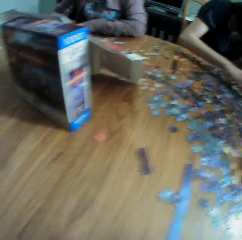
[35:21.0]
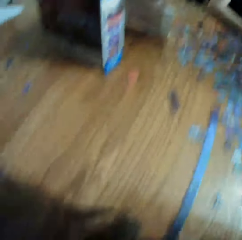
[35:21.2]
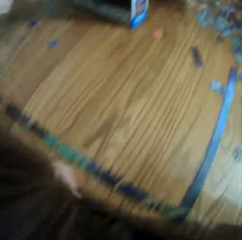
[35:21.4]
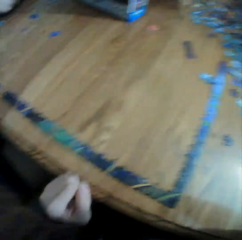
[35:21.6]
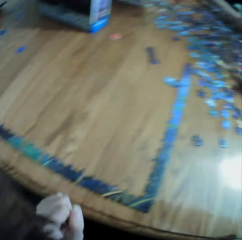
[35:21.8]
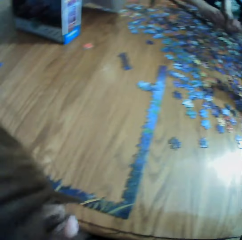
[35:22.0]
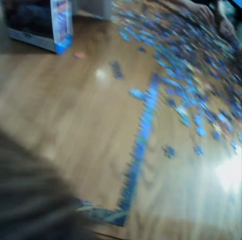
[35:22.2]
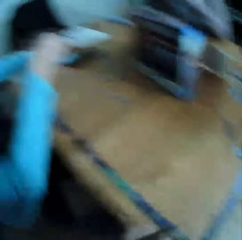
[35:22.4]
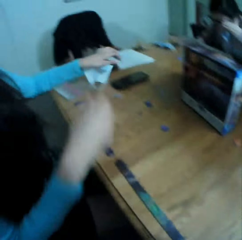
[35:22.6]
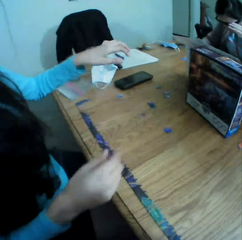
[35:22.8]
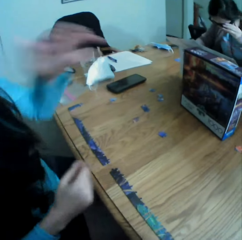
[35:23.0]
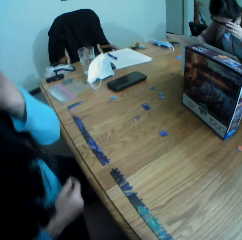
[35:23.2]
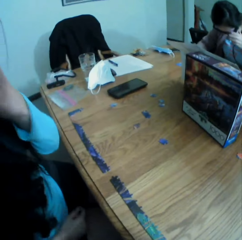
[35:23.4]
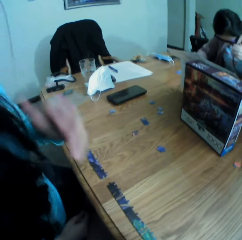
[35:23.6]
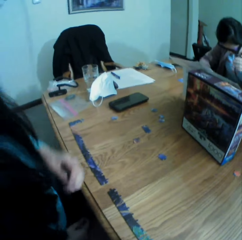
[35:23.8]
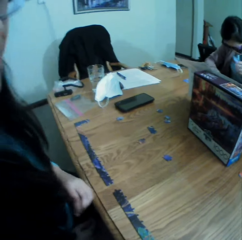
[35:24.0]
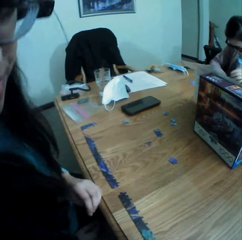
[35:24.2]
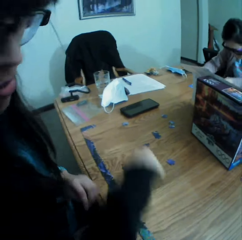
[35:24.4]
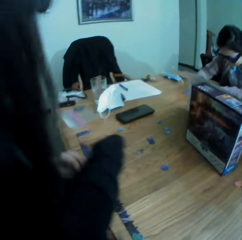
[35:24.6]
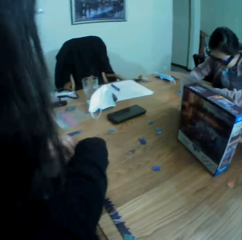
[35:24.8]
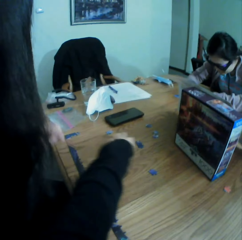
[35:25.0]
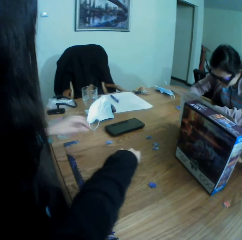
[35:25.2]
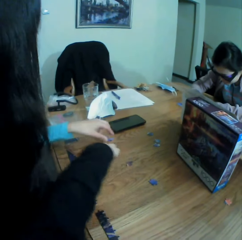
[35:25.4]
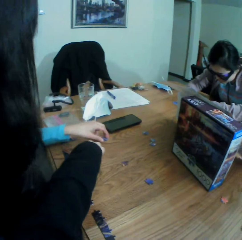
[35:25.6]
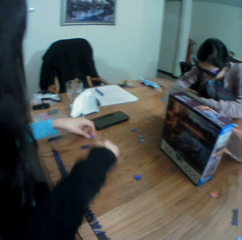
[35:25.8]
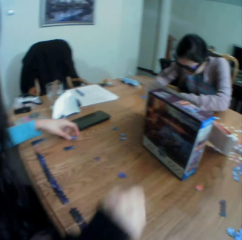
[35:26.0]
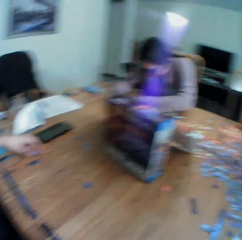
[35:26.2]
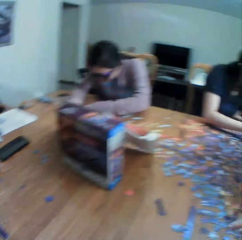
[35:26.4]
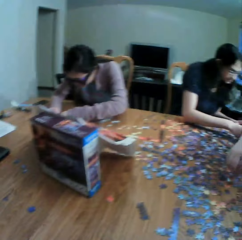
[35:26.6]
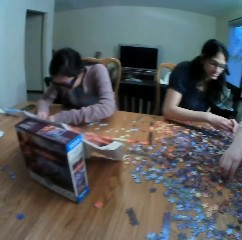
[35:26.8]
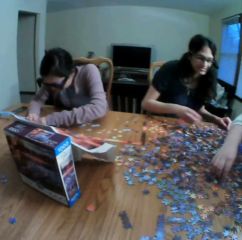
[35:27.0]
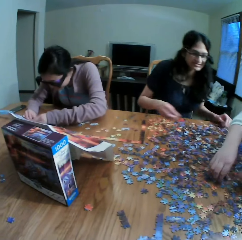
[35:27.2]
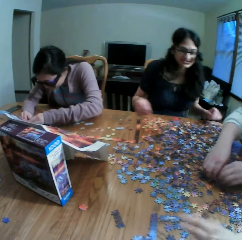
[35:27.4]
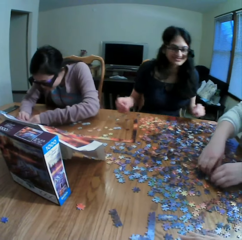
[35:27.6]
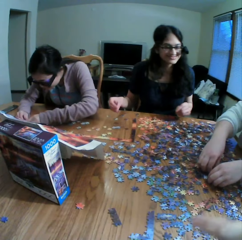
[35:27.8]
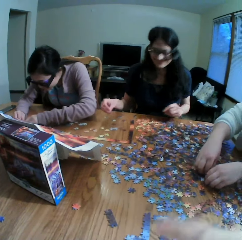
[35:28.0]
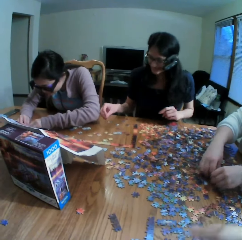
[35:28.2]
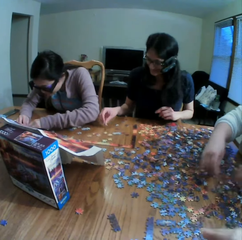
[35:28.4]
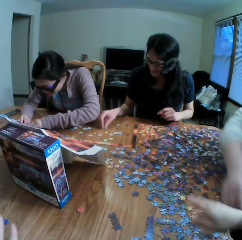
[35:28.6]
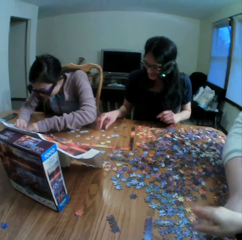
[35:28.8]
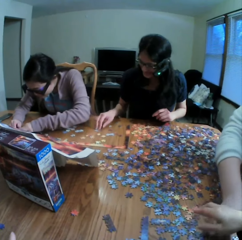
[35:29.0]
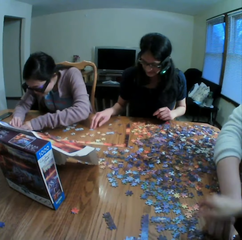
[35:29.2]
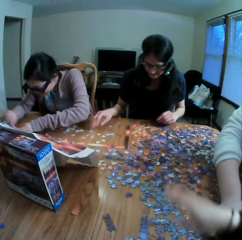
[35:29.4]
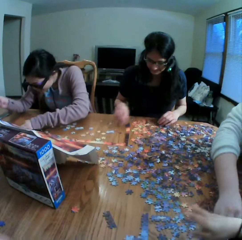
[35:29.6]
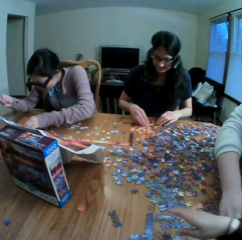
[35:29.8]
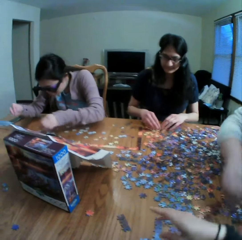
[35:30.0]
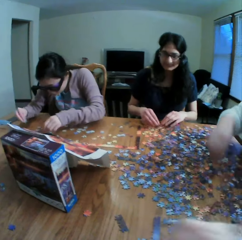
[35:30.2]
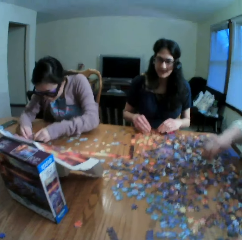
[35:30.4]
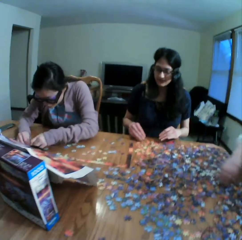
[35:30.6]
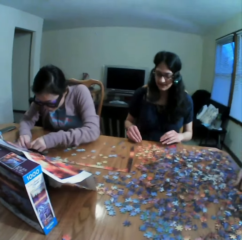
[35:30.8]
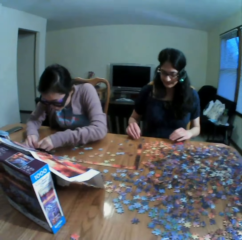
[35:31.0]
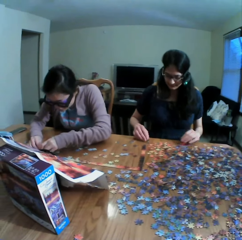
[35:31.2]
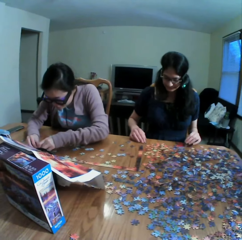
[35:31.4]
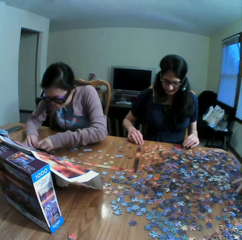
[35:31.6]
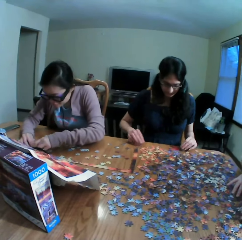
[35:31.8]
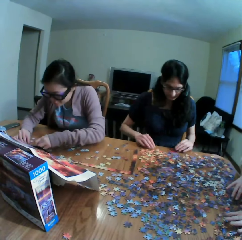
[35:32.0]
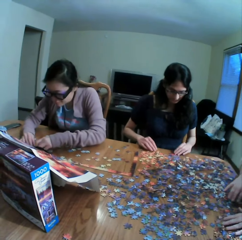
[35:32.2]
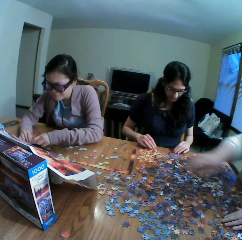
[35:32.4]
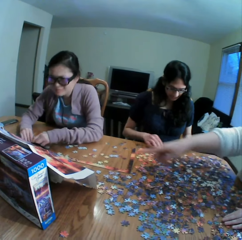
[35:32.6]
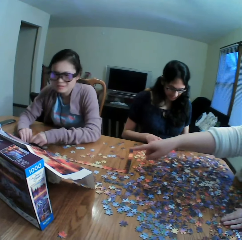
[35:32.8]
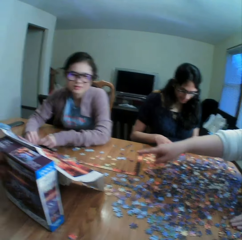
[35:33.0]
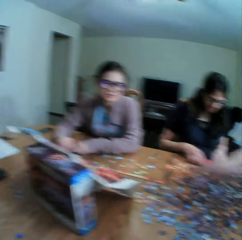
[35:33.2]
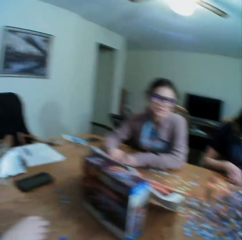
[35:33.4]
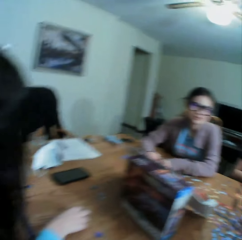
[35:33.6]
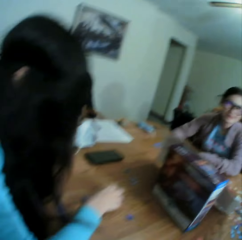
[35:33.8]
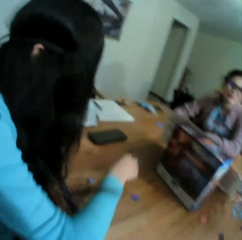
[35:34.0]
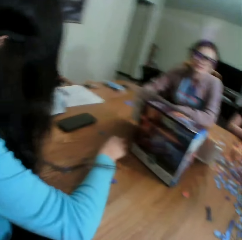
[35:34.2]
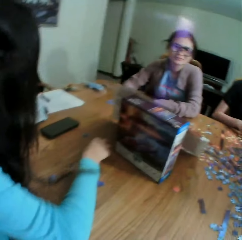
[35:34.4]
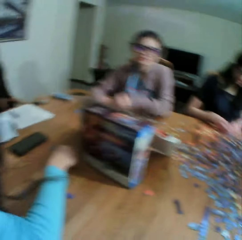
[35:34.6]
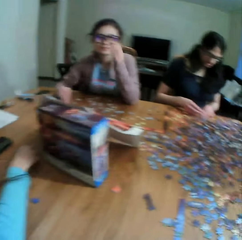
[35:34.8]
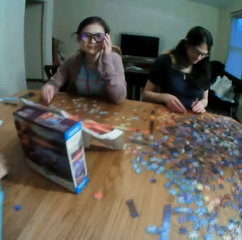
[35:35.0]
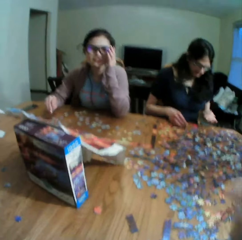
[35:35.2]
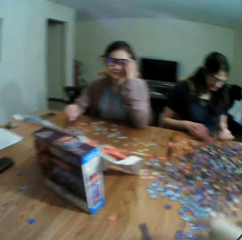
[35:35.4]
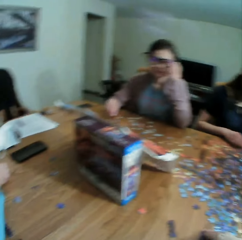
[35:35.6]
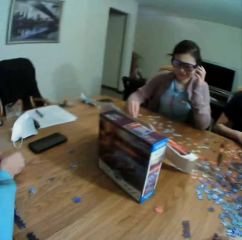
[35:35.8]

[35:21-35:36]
The camera wearer looks at the puzzle. They talk to a woman. They point at the puzzles. They touch the clipart. They converse with the colleagues. They move the hand on the table. They look at the colleagues. Another woman points at the box. The camera wearer looks at the first woman.

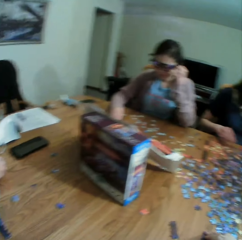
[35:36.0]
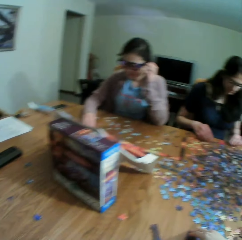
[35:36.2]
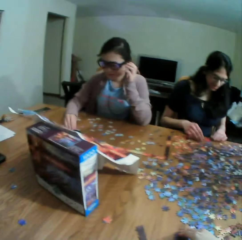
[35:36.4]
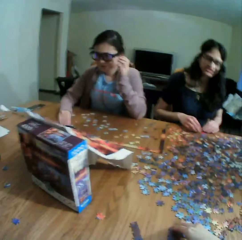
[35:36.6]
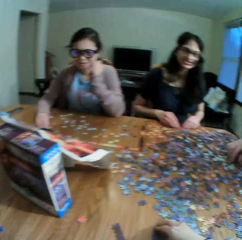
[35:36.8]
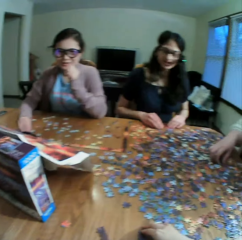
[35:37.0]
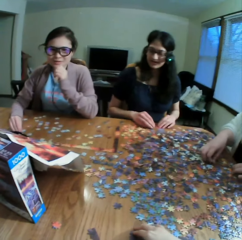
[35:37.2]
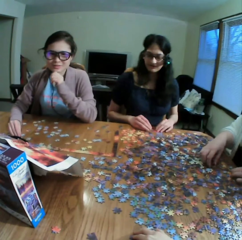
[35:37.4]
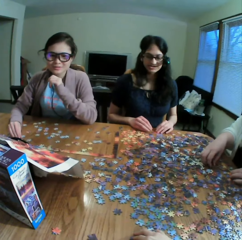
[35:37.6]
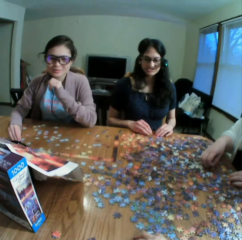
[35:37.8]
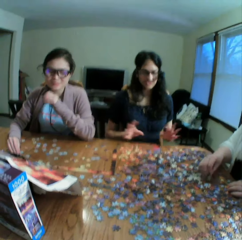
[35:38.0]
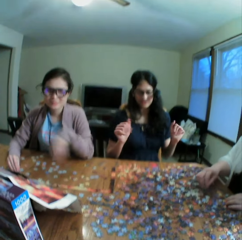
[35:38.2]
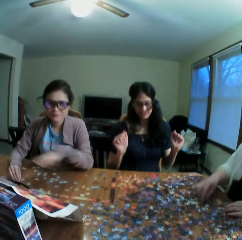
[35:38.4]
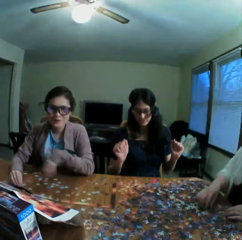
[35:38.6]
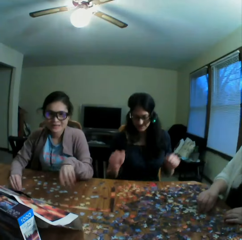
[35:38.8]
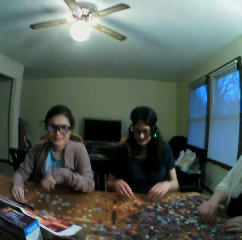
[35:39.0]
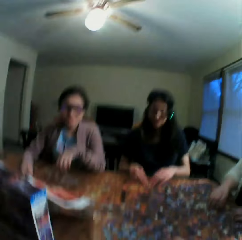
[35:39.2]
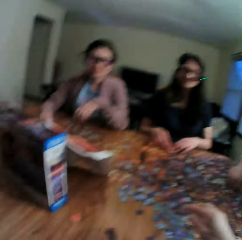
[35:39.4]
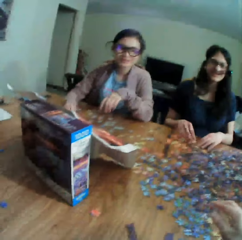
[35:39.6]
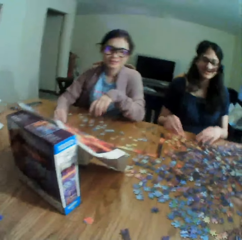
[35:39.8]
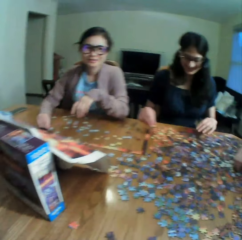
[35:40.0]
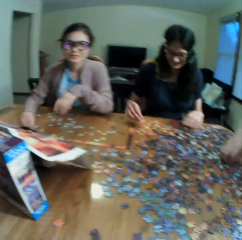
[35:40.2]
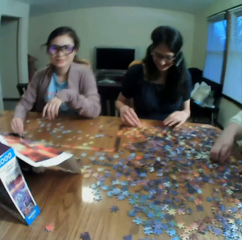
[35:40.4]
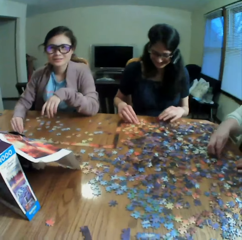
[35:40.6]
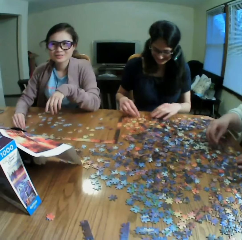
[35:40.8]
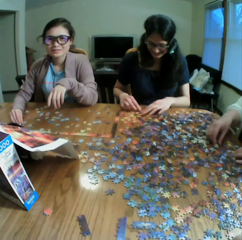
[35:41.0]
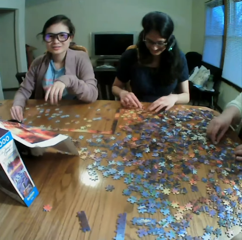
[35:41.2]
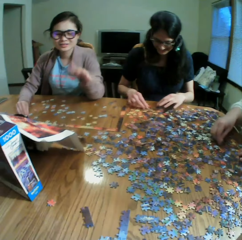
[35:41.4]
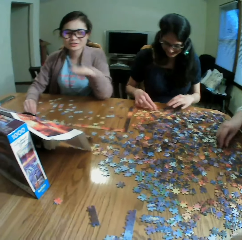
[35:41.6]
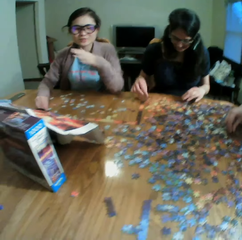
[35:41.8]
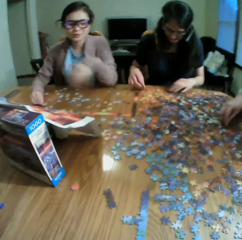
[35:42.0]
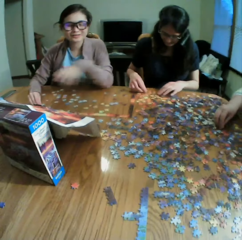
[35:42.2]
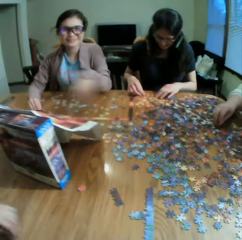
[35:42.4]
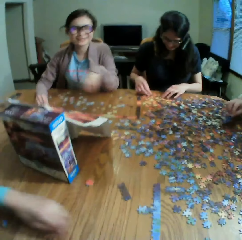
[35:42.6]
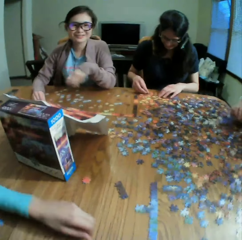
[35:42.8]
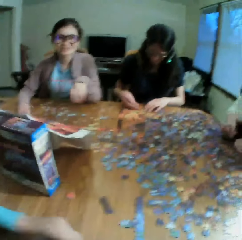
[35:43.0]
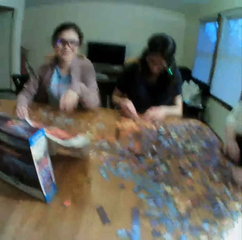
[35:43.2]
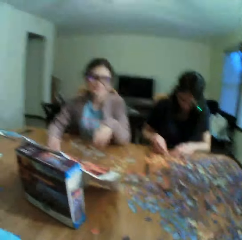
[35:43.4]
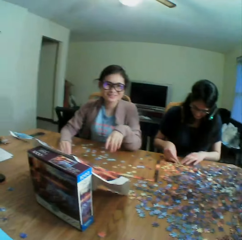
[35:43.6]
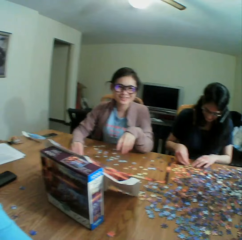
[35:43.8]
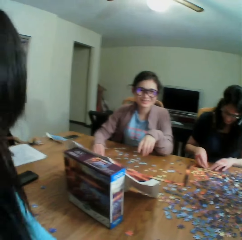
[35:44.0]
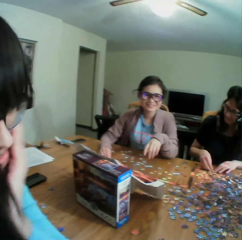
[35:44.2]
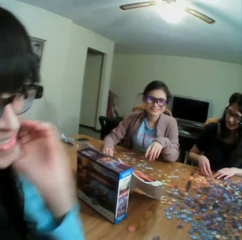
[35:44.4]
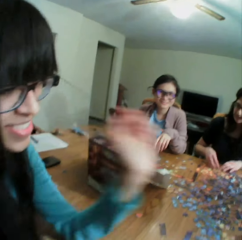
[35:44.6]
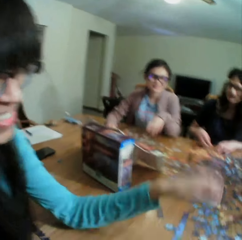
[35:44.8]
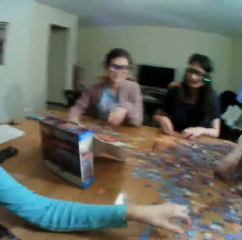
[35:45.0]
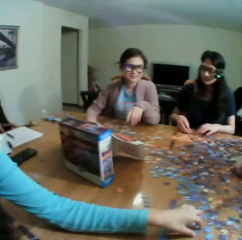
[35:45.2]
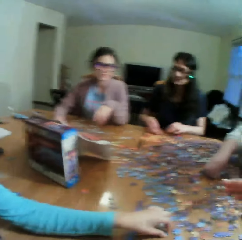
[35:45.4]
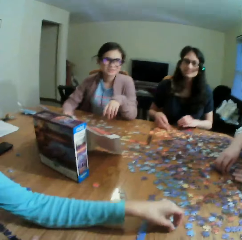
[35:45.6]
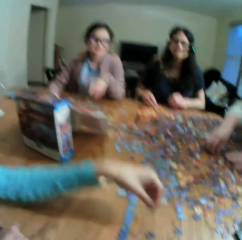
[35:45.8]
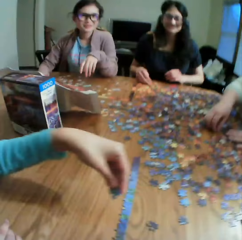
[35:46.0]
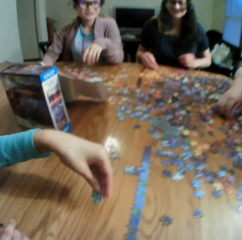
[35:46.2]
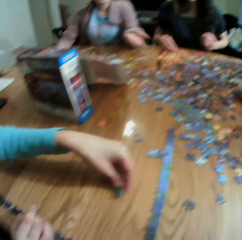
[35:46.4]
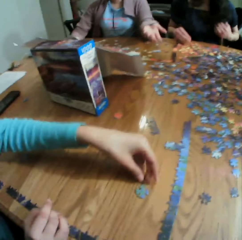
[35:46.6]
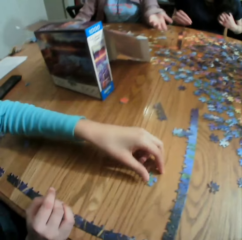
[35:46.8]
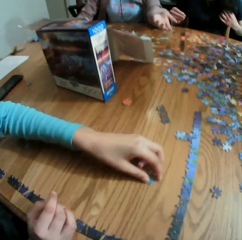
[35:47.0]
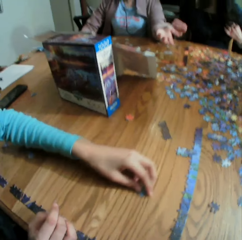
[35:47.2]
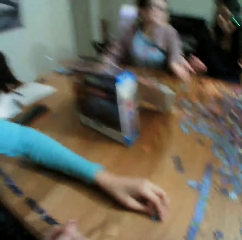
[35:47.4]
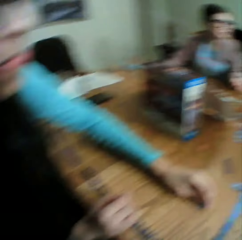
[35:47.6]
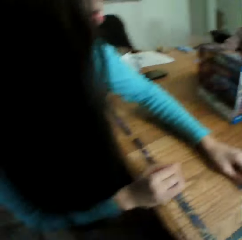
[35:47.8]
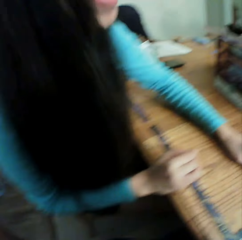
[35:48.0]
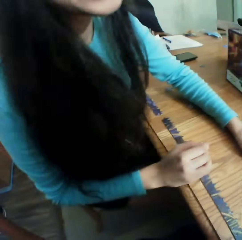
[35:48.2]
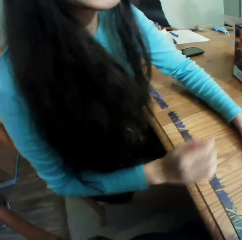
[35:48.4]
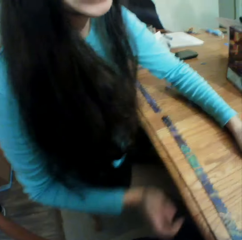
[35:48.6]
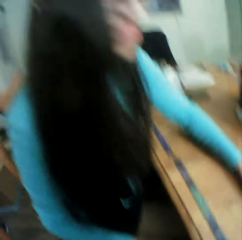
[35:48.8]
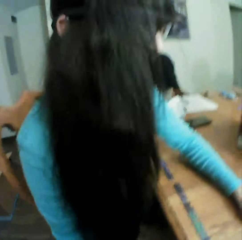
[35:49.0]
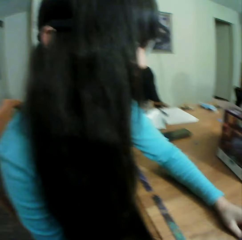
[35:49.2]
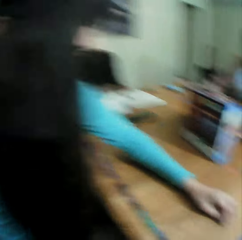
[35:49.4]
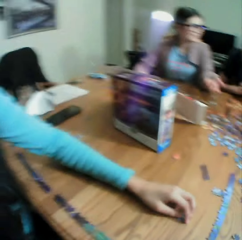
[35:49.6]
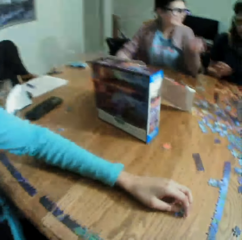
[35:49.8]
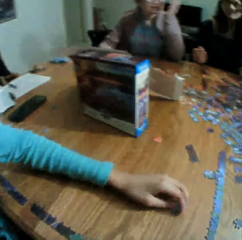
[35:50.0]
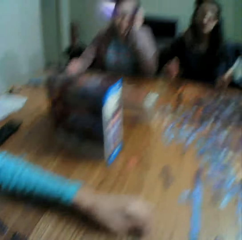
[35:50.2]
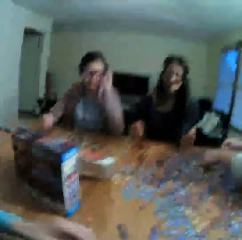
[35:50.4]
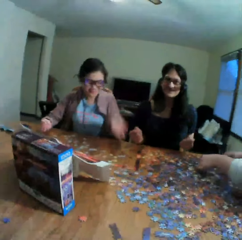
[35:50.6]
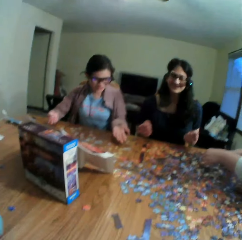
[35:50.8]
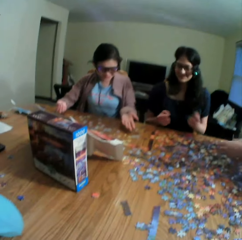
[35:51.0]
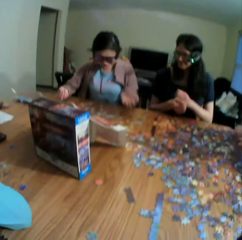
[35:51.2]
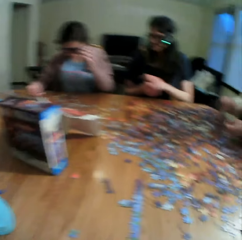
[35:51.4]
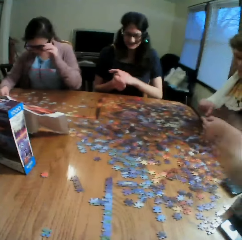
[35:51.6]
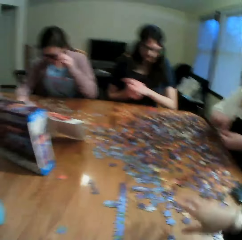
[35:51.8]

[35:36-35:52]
The camera wearer looks at the colleagues. They talk to the colleagues. A woman talks to the camera wearer. The camera wearer looks at the woman. A lady talks. The camera wearer looks at the table. They talk to the colleagues. They look at the table. The lady talks. The camera wearer looks at another woman. They look at the table.
